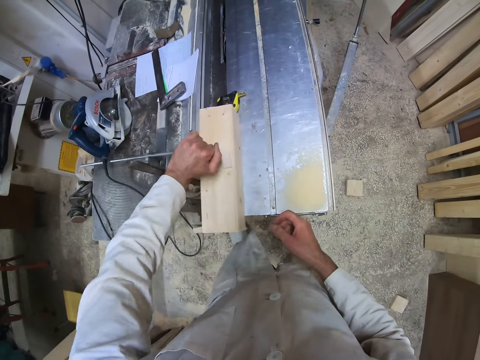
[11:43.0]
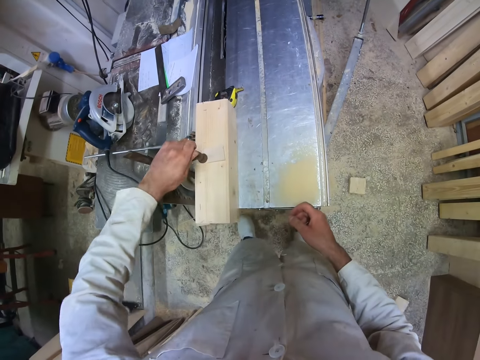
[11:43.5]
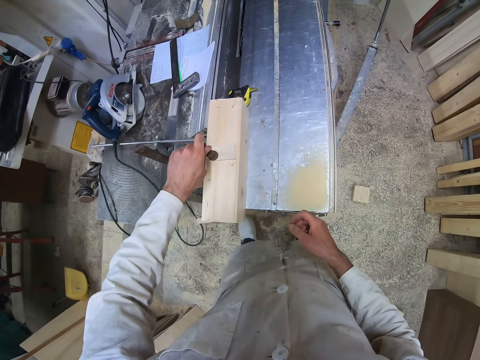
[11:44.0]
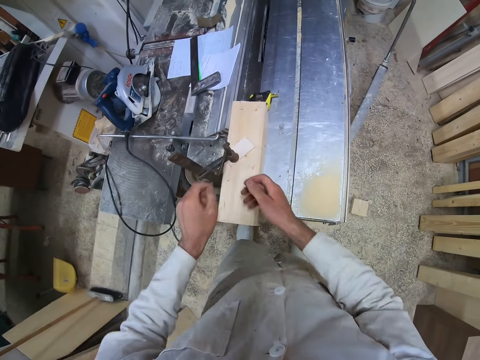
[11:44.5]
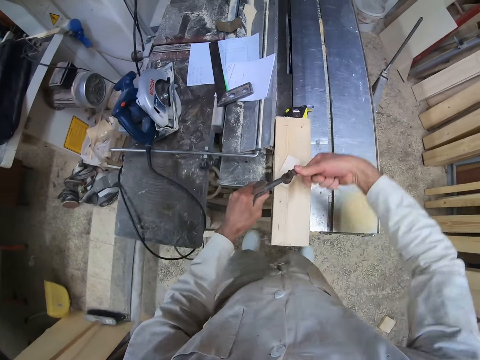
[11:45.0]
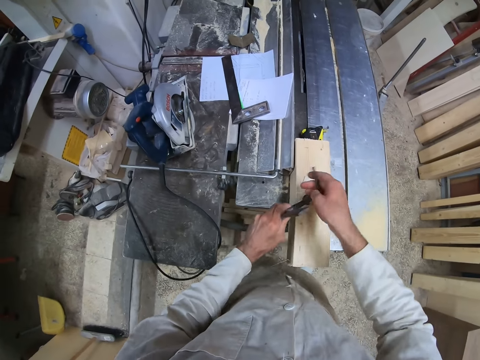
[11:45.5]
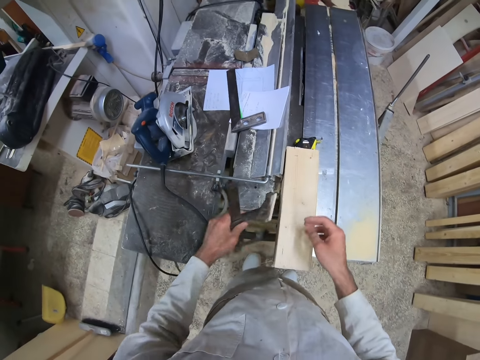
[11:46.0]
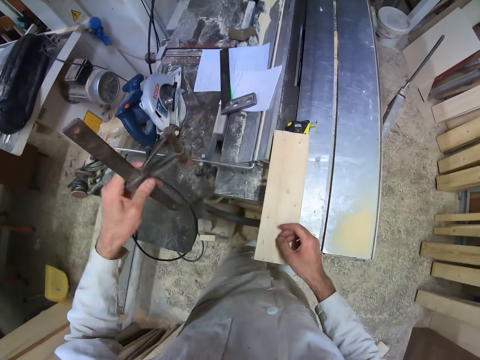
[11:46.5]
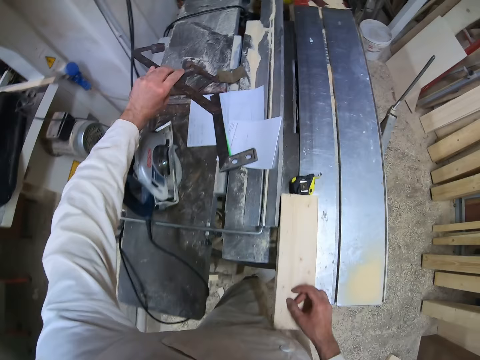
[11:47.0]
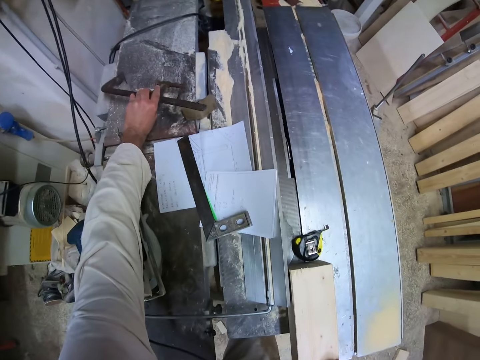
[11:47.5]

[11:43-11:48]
The camera wearer removes the wood clamp from the wood.

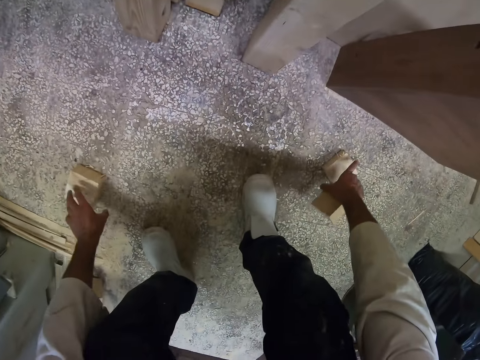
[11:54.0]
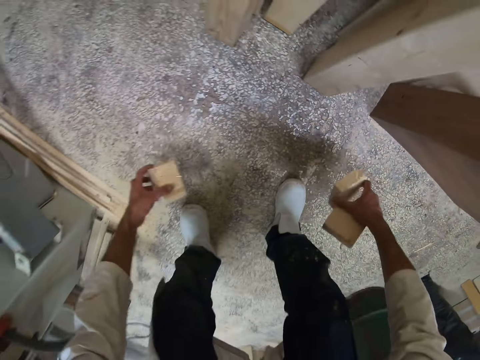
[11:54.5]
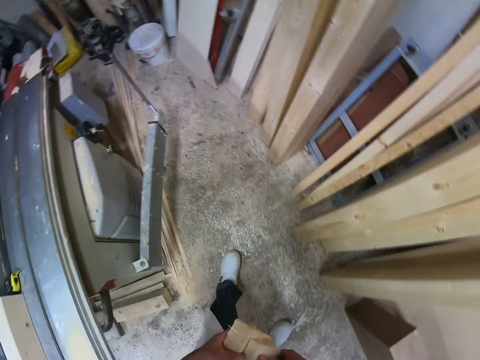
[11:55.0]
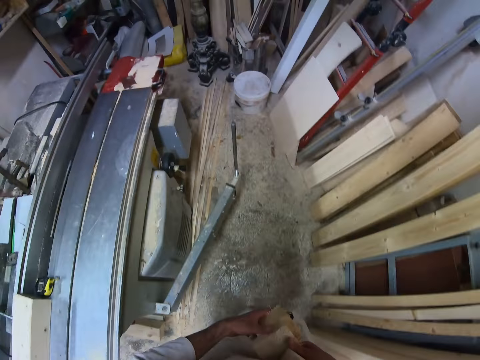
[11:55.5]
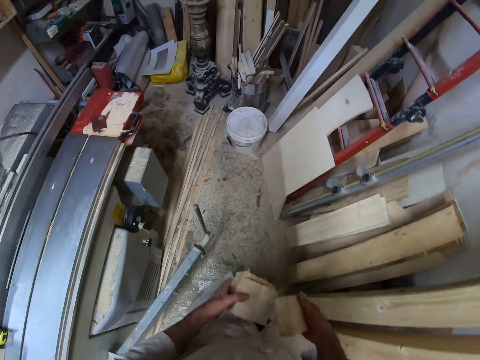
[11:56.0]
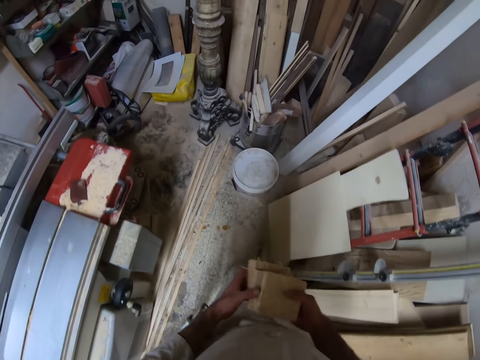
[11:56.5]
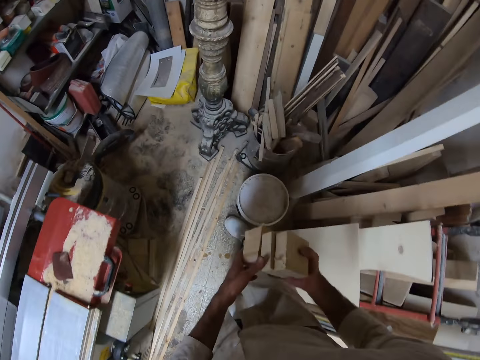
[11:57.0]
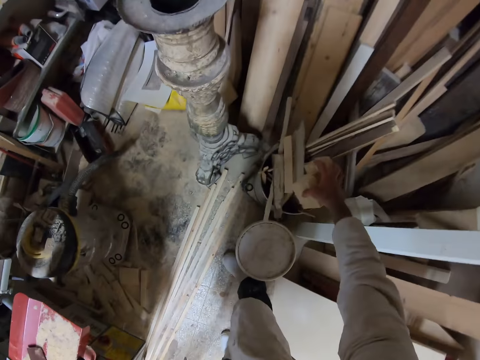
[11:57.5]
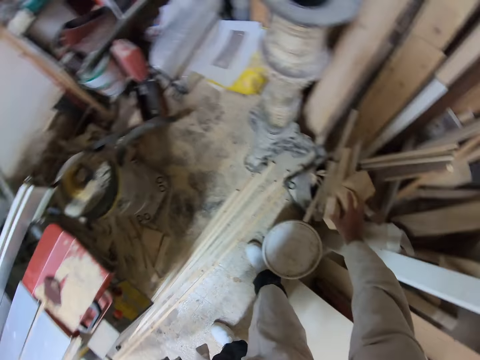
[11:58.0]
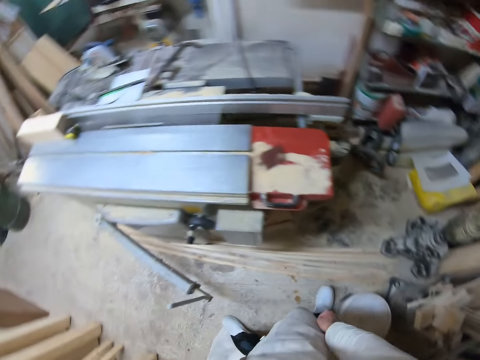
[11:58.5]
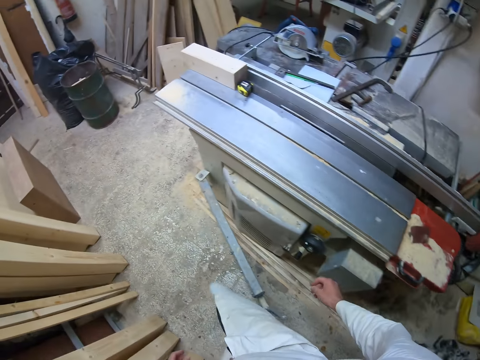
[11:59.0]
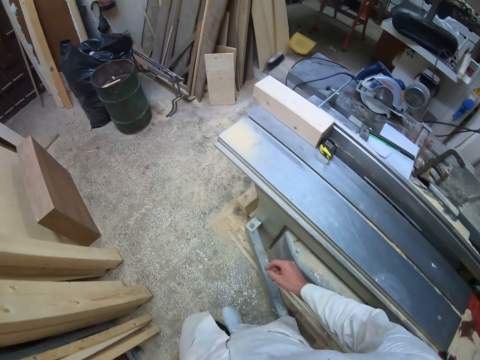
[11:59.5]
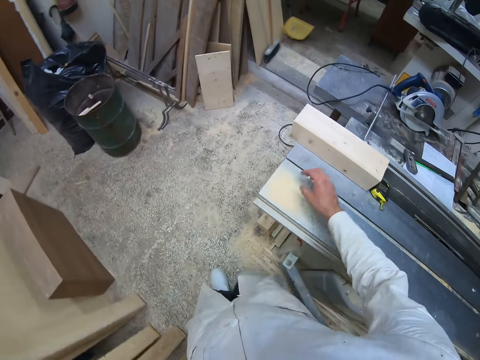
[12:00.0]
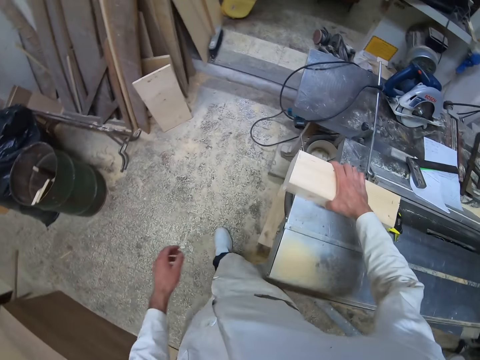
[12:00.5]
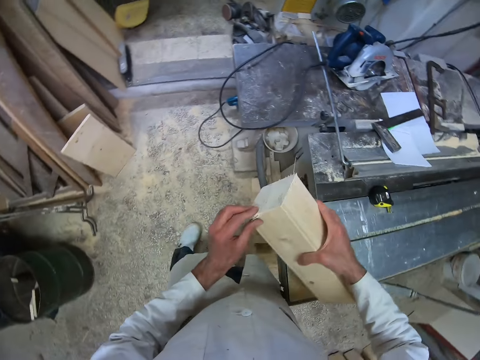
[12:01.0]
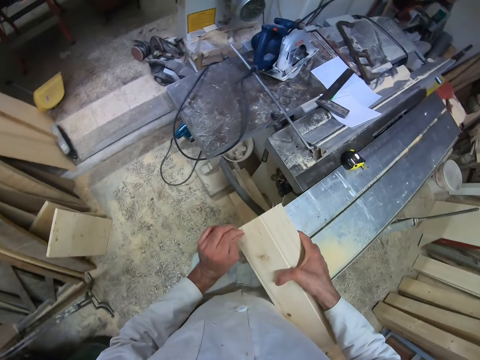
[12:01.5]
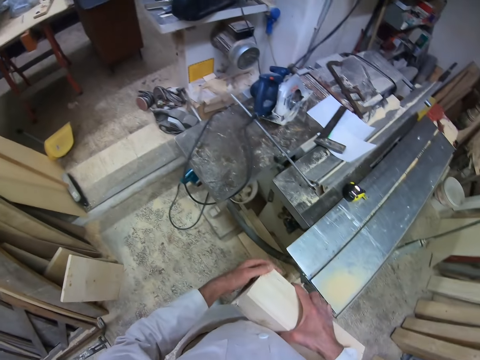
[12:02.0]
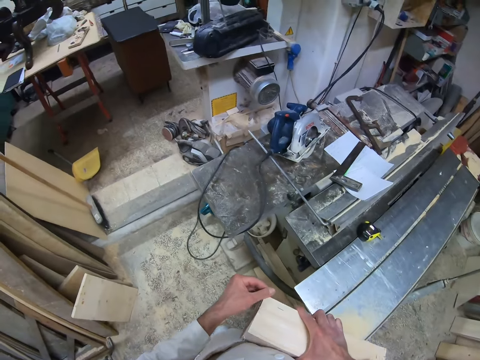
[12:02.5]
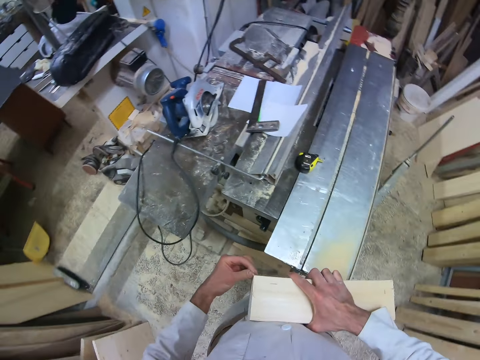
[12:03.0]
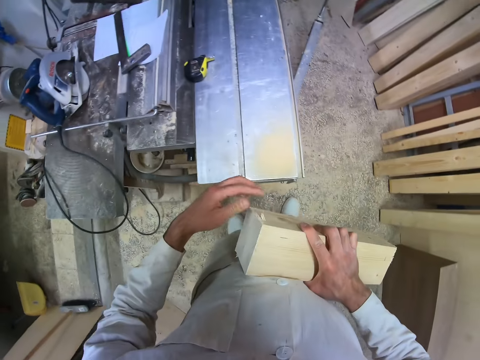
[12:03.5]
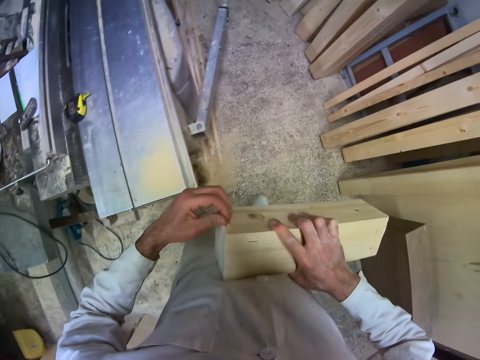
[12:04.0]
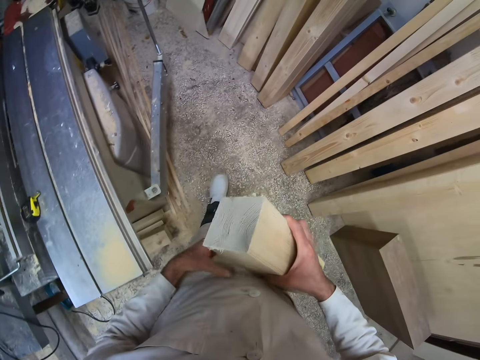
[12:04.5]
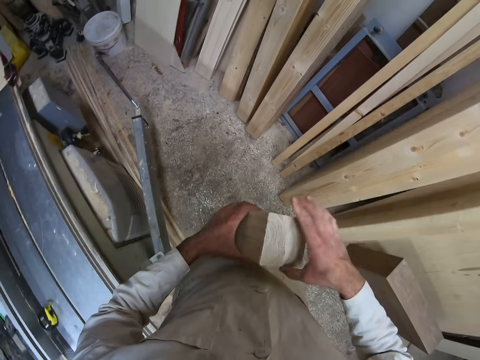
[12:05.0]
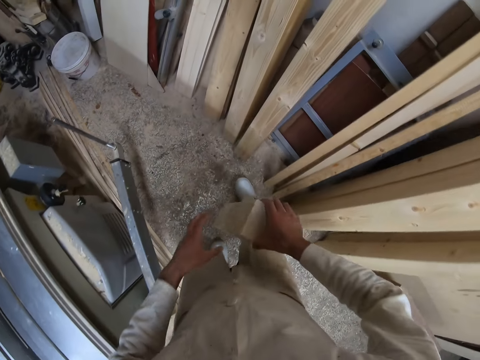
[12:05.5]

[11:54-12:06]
The camera wearer picks up a piece of wood from the floor with his right hand. He picks up a piece of wood from the floor with his left hand. He holds the pieces of wood together in both hands. He stands up. He walks towards a full bucket of wood on the floor. He places the pieces of wood on the full bucket of wood. He walks towards the workshop table. He picks up wood from the table. He carries the piece of wood on the workshop table with his right hand. He removes particles on the piece of wood with his left hand. He walks towards a wall.

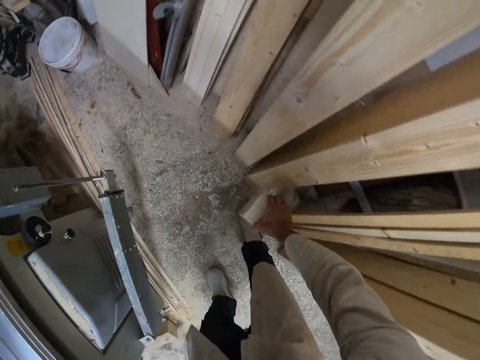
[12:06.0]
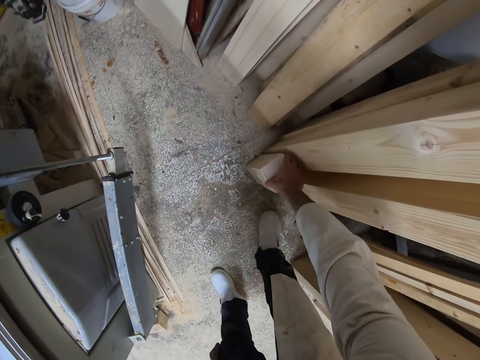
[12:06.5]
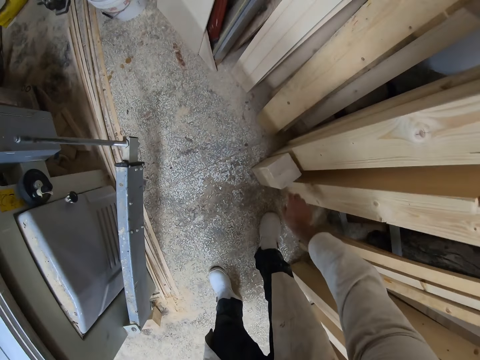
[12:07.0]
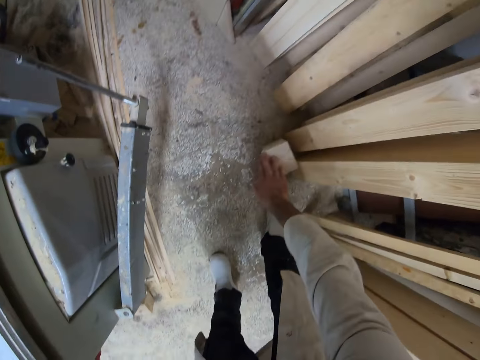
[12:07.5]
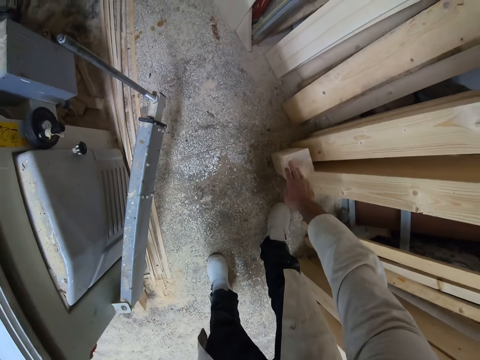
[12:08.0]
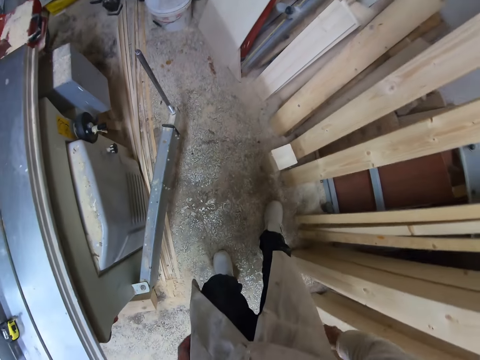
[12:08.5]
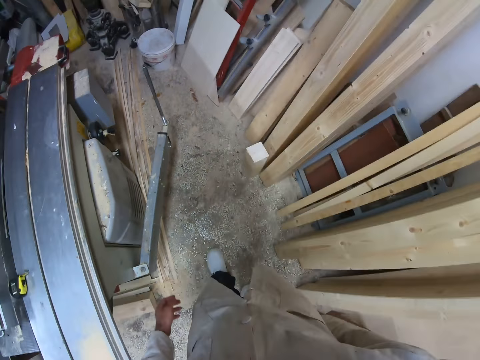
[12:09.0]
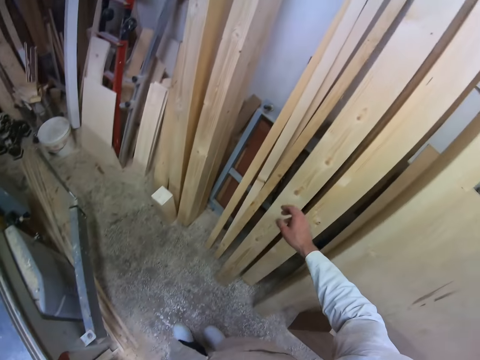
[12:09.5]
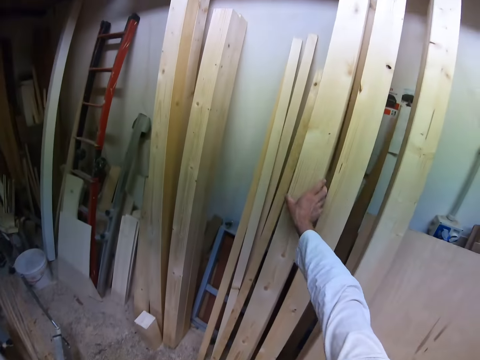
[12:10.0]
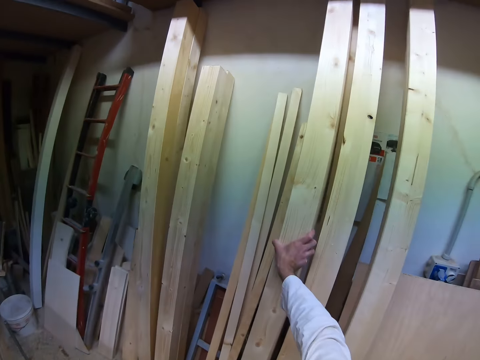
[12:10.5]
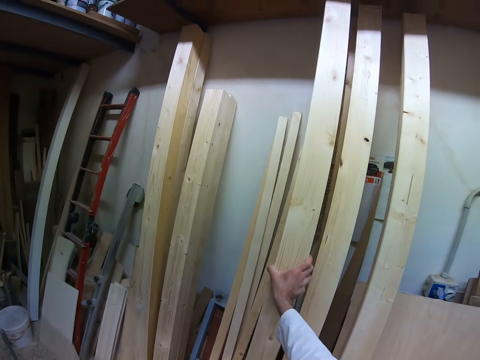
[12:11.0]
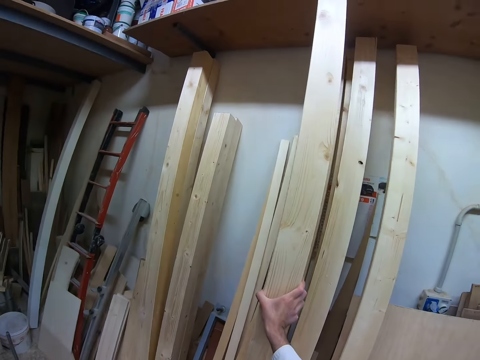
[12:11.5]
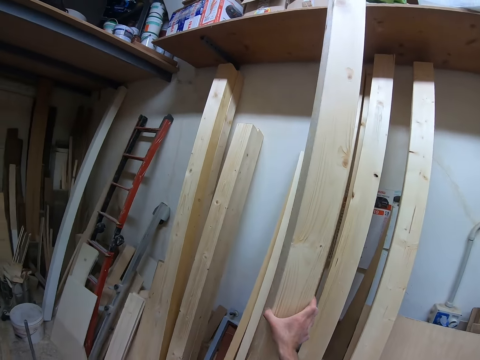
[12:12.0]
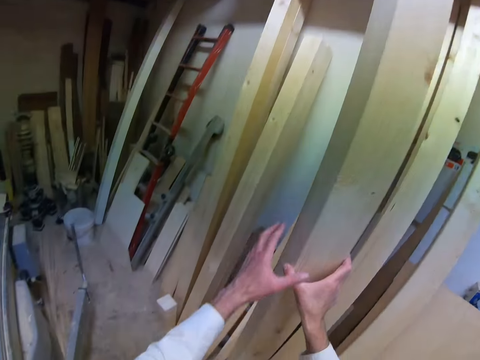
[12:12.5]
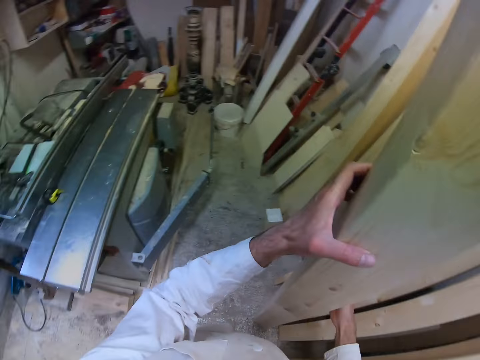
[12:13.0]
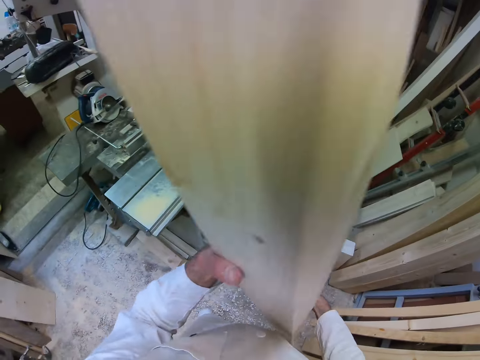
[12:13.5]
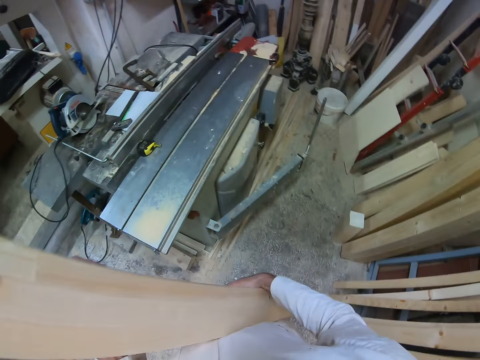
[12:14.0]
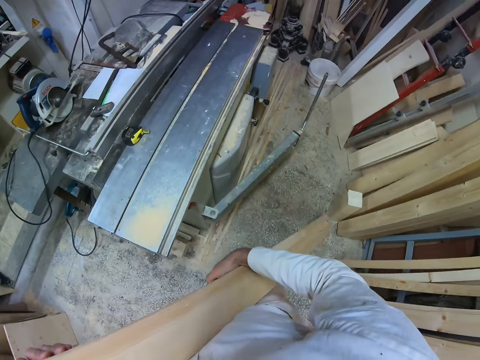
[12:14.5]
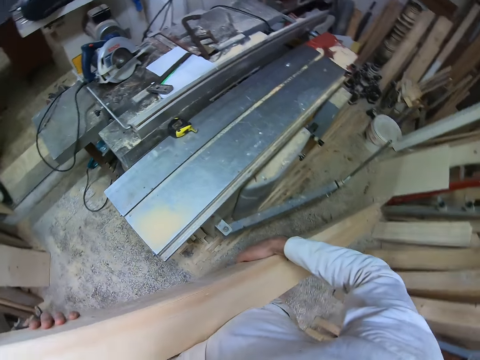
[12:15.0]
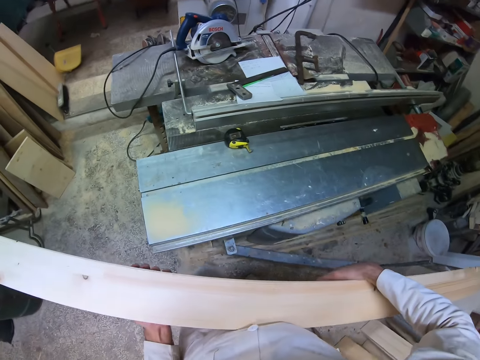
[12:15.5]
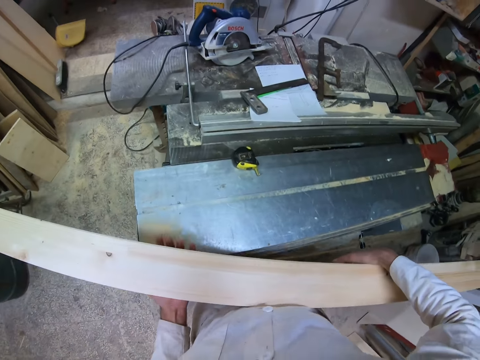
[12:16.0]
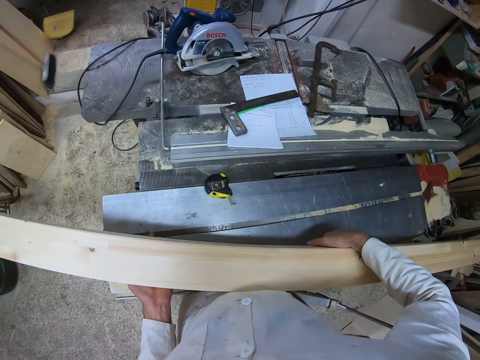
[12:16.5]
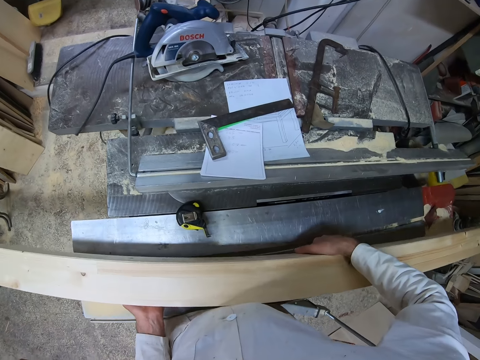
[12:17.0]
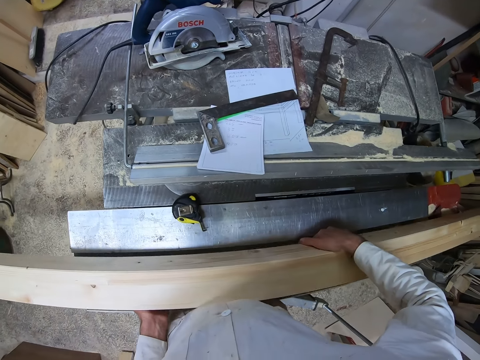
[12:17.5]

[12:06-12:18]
The camera wearer places the piece of wood on the floor with his right hand. He adjusts the piece of wood on the floor with his right hand. He walks back a bit. He picks up wood from the wall. He moves the piece of wood to the workshop table with both hands.
